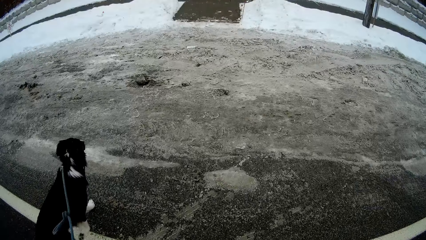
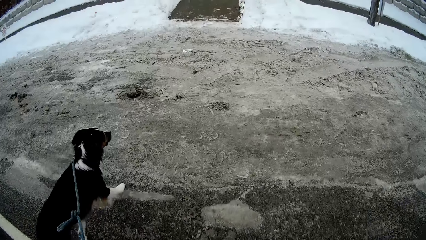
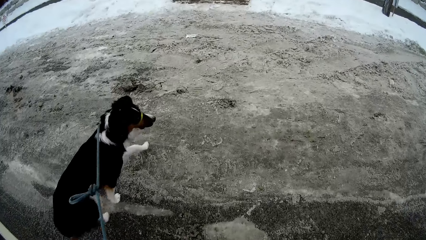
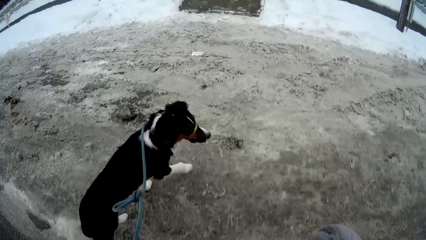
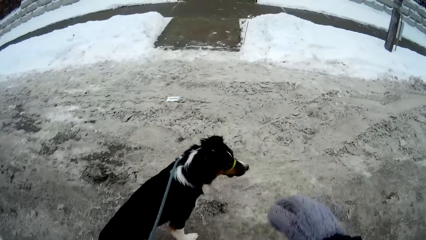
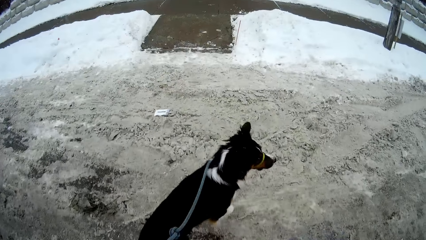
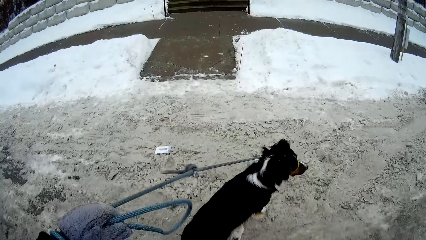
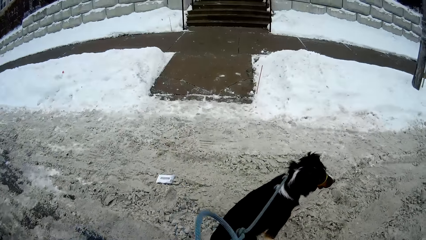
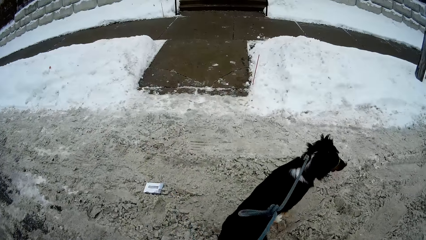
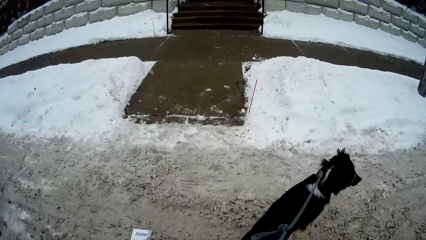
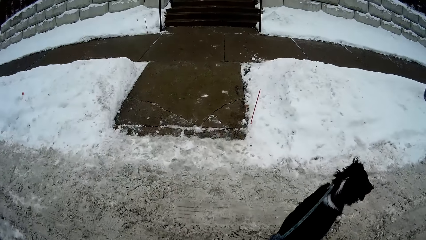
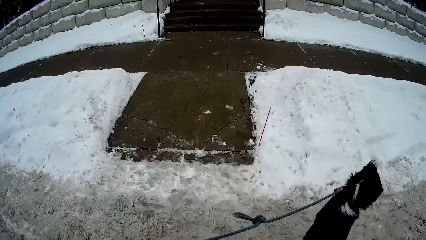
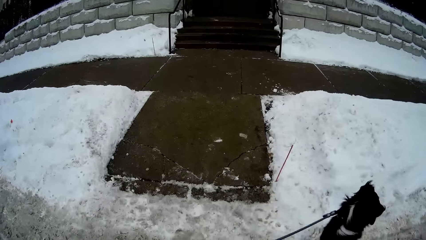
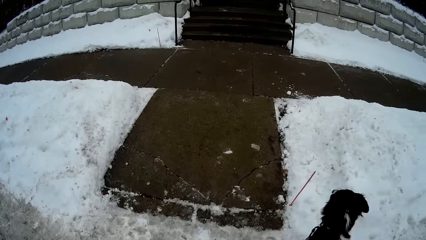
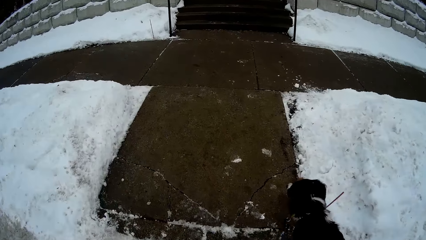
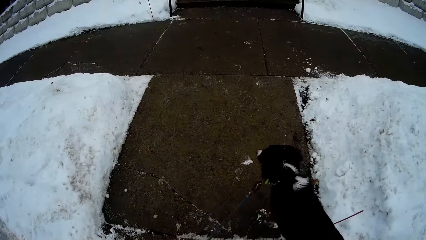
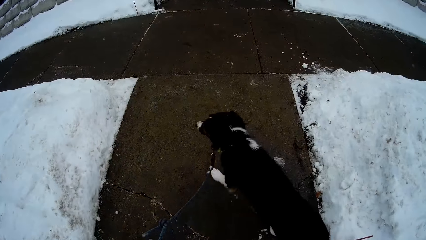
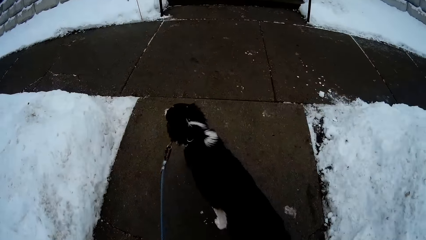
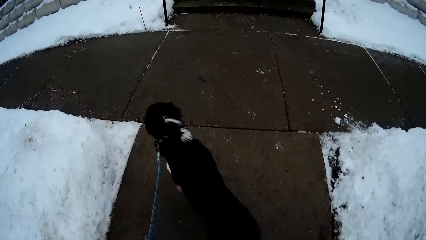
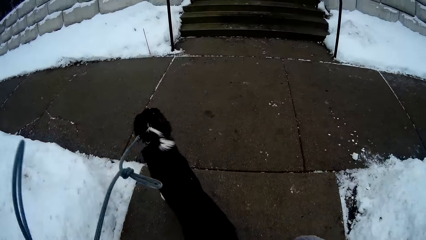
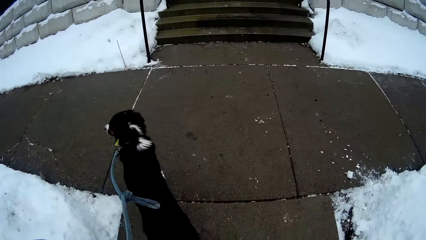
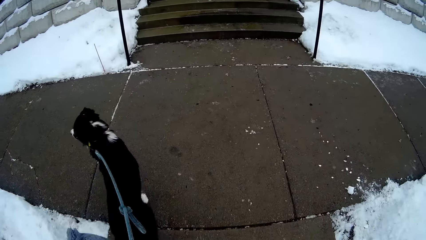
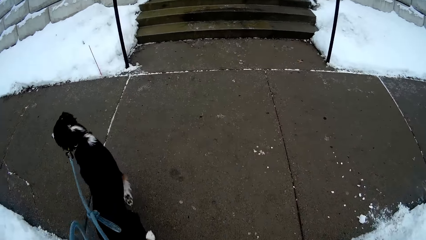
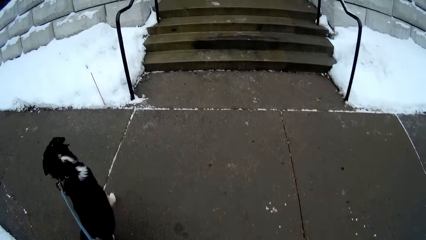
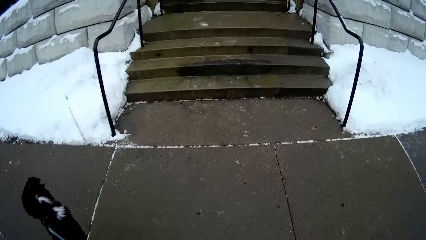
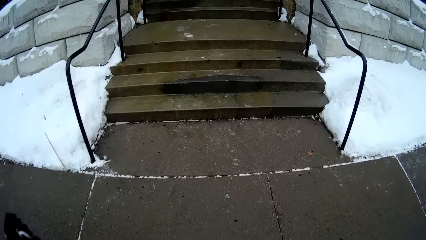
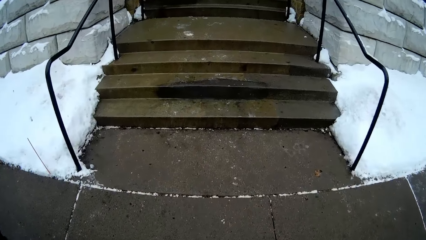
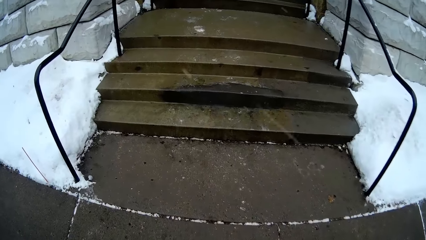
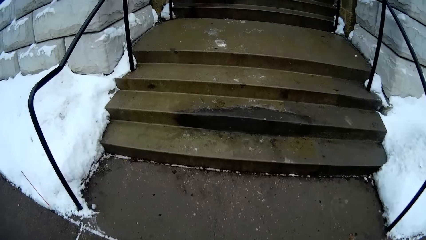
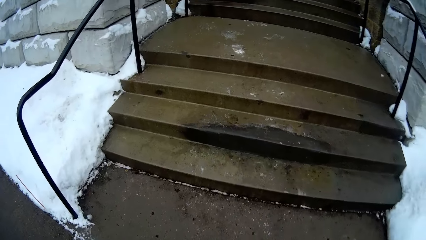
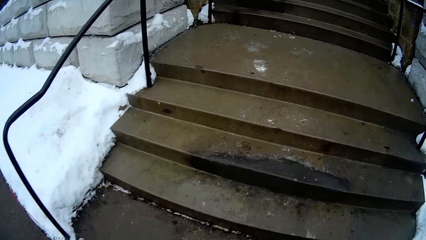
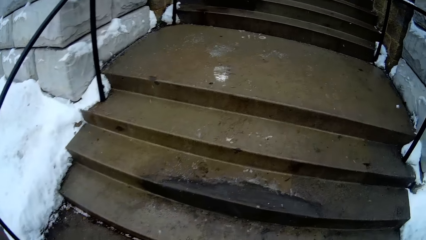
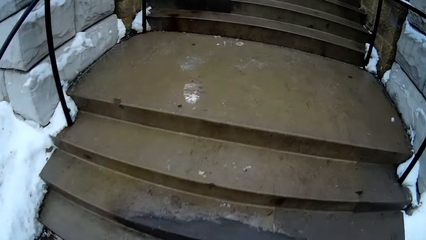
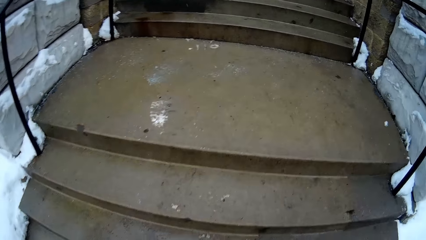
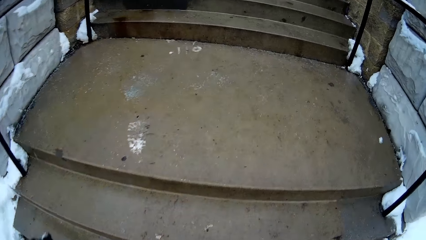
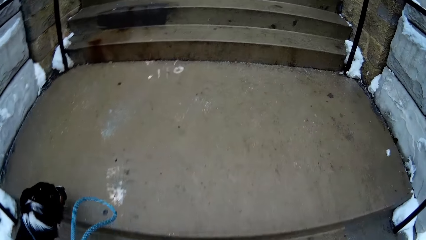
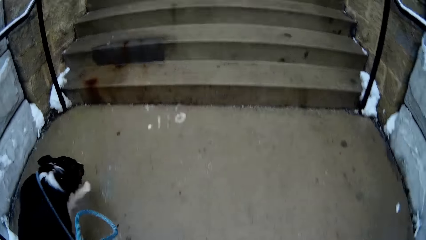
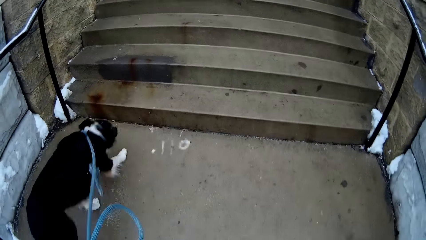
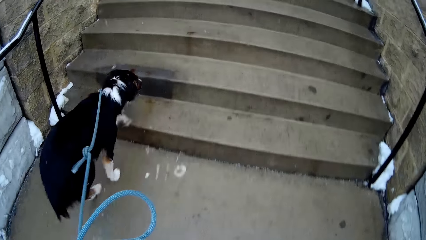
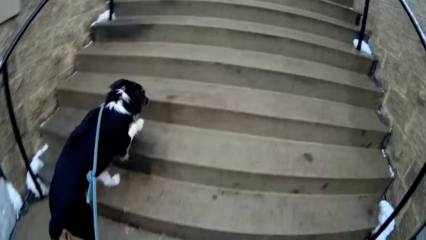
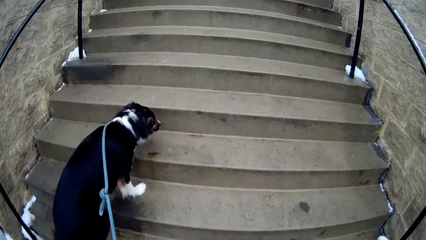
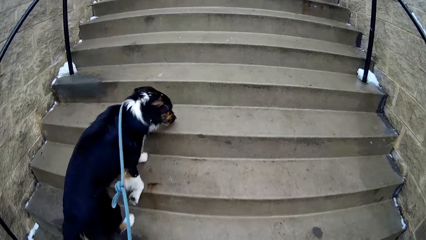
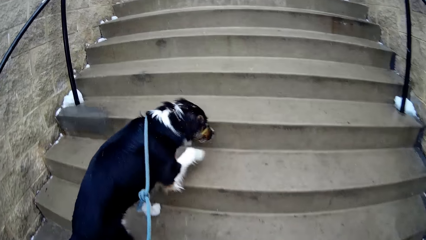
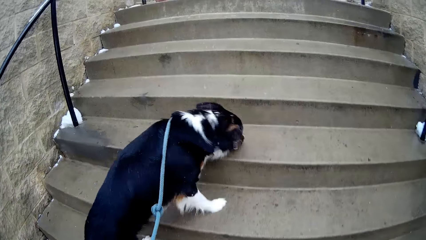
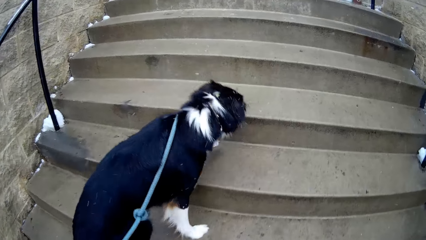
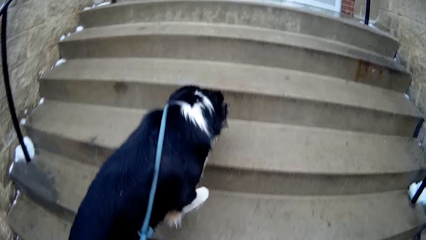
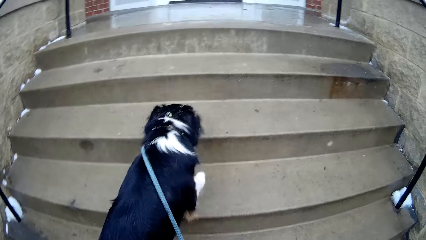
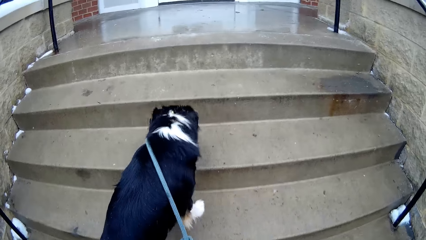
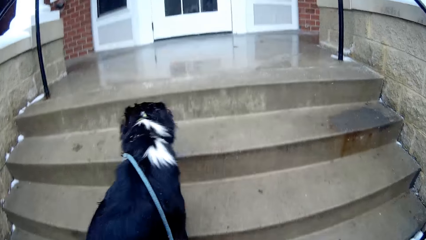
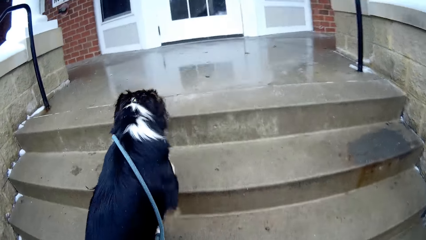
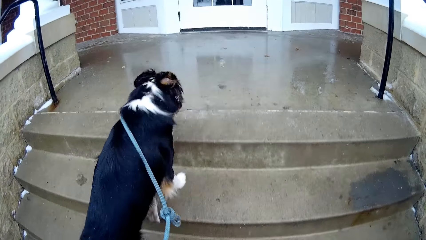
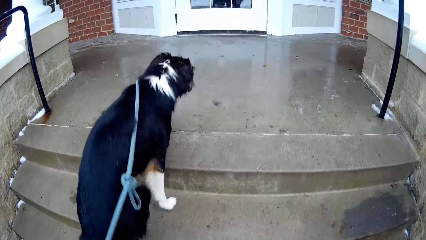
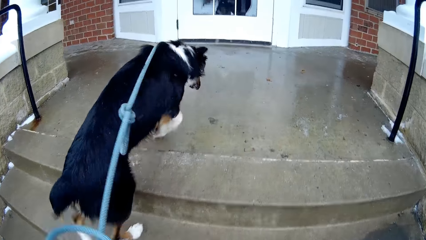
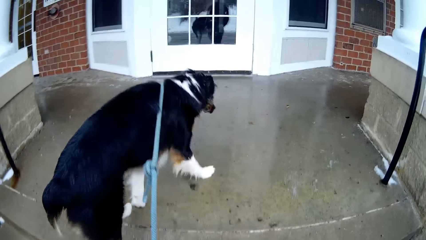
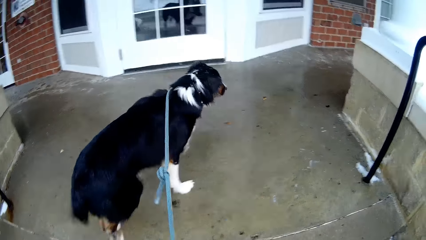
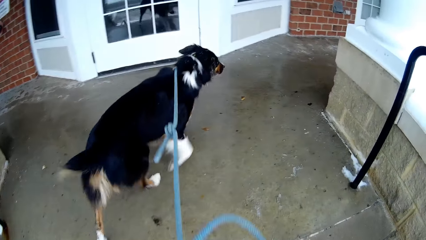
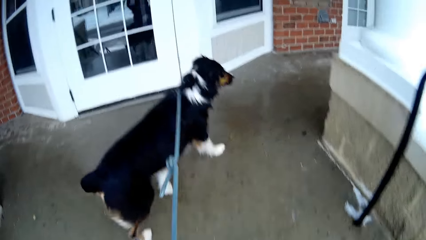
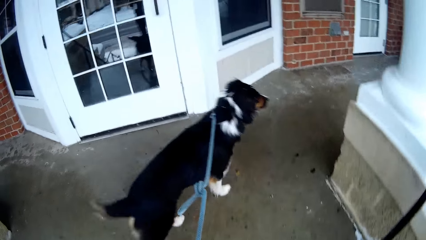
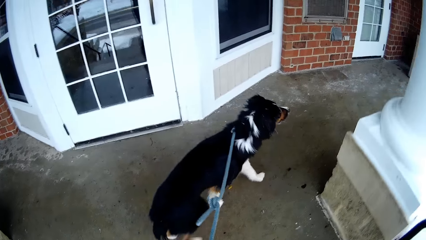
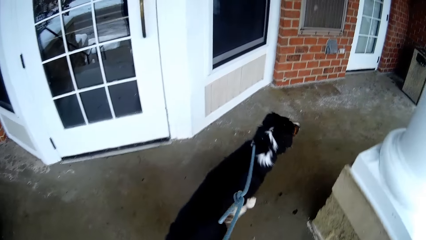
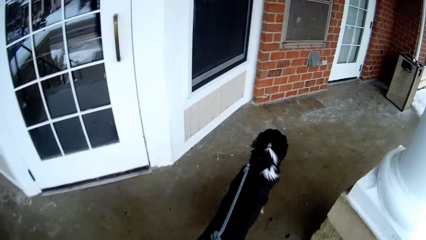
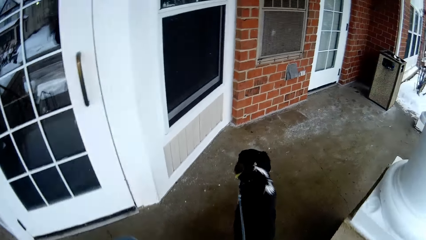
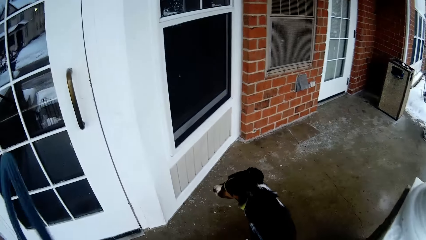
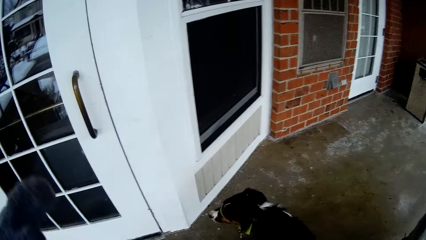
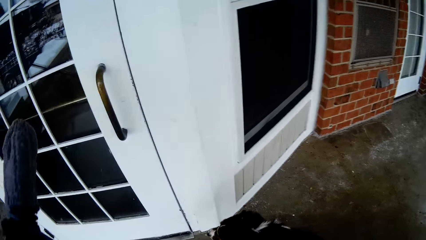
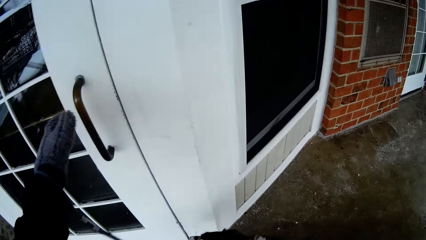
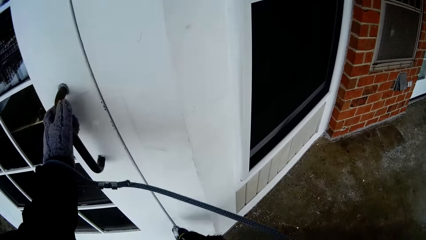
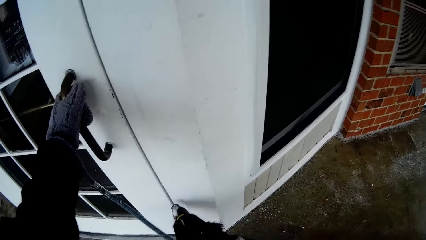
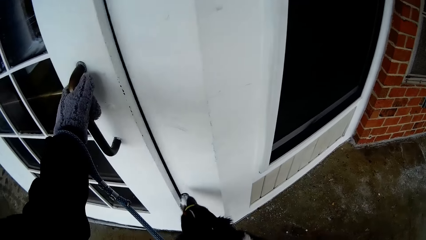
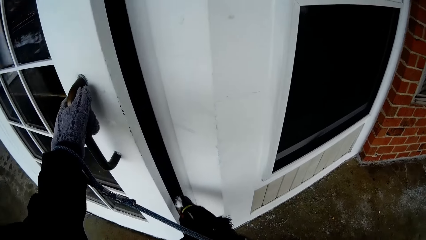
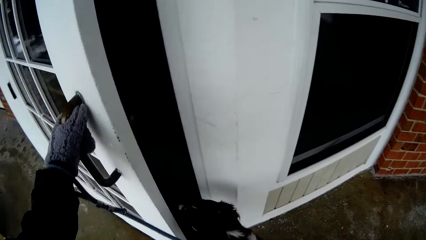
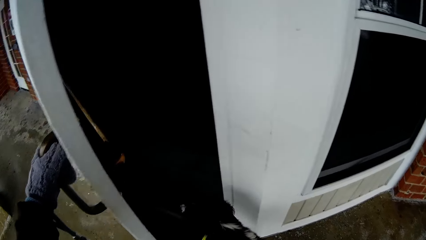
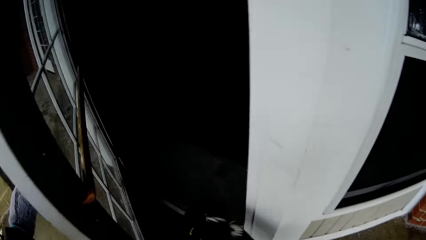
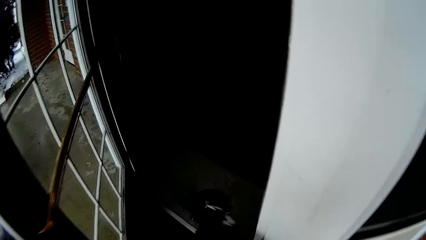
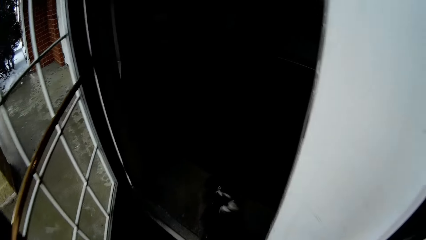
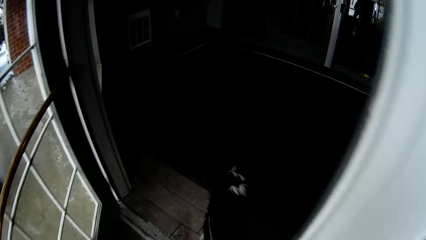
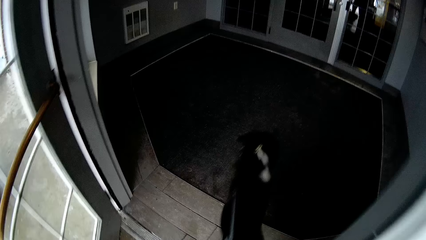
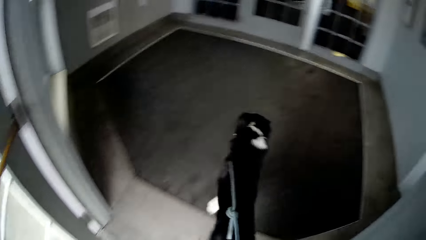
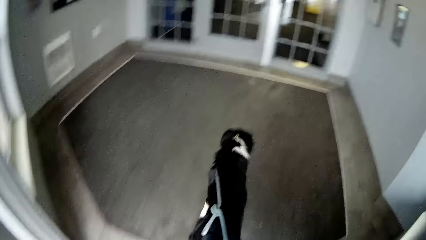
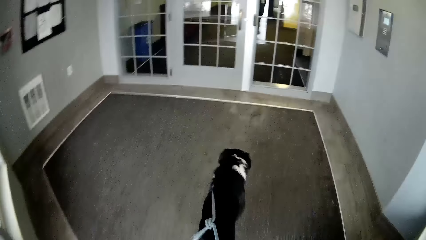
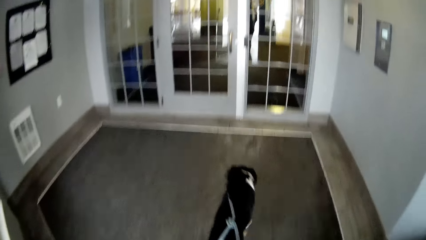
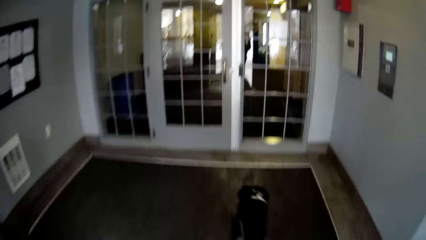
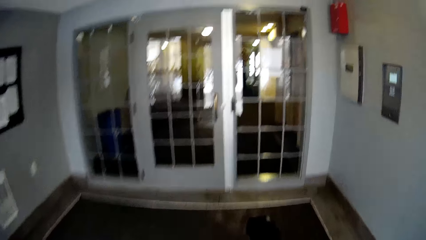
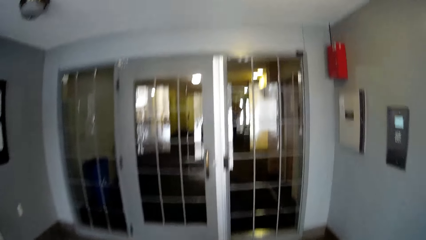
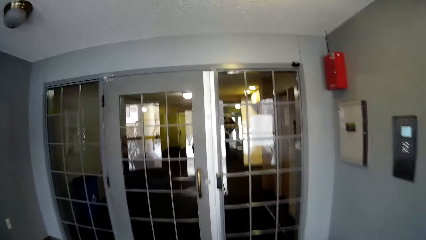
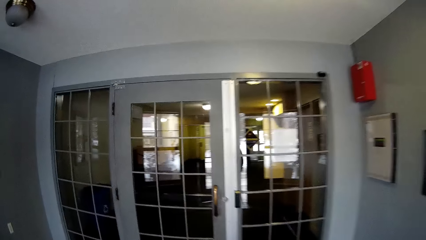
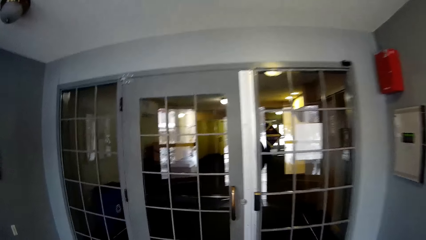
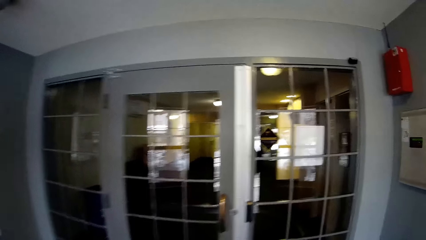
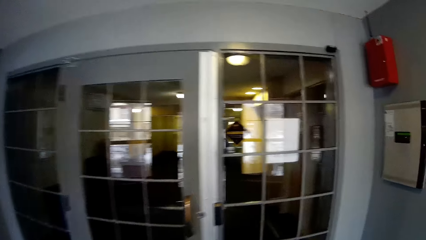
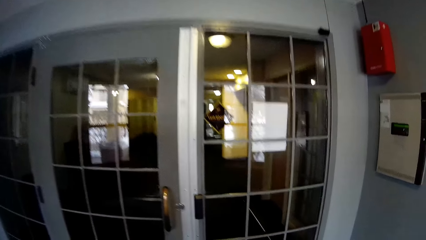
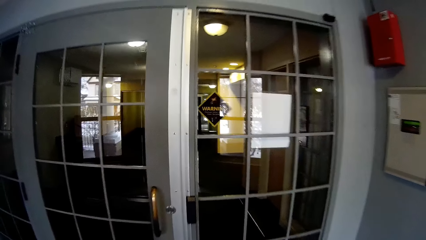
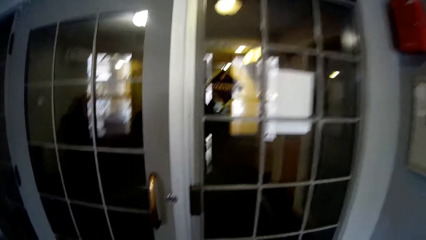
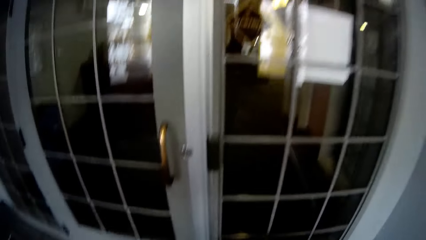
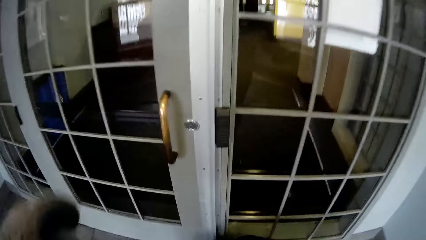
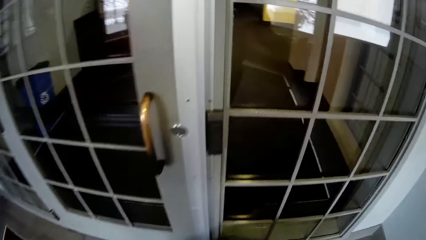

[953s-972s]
The camera wearer walks to the building. They walk on the walkway. They climb on the stairs. They open the main door. They walk into the building.
